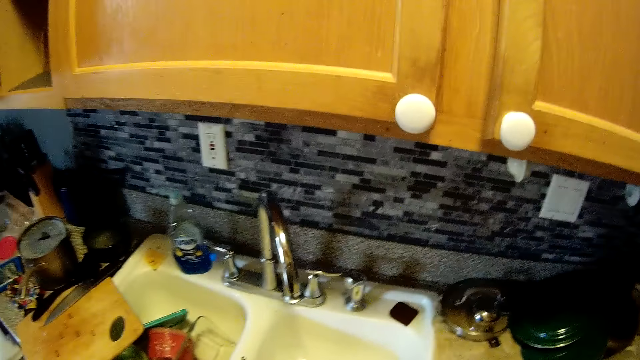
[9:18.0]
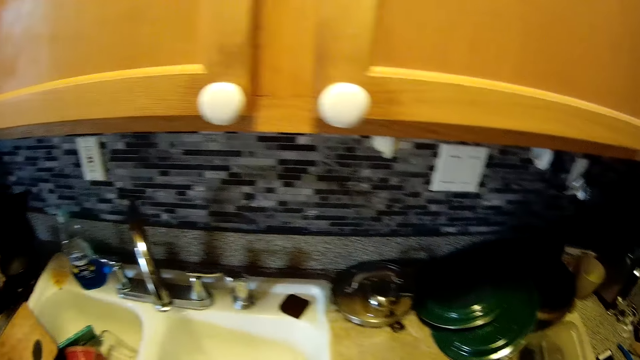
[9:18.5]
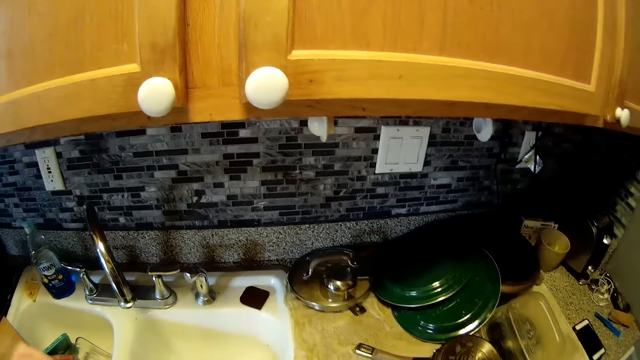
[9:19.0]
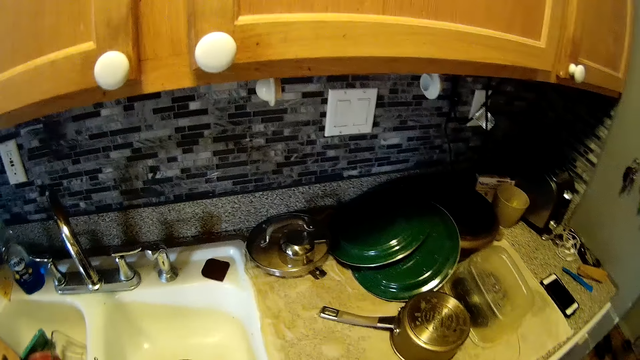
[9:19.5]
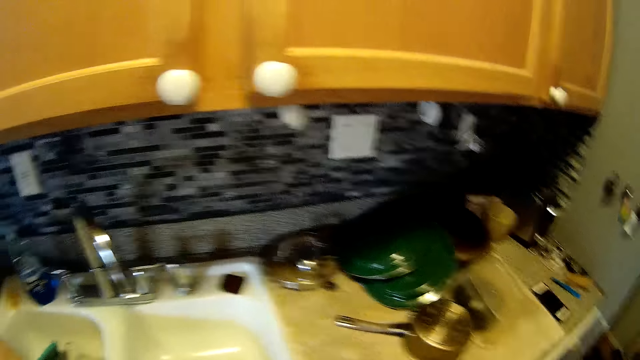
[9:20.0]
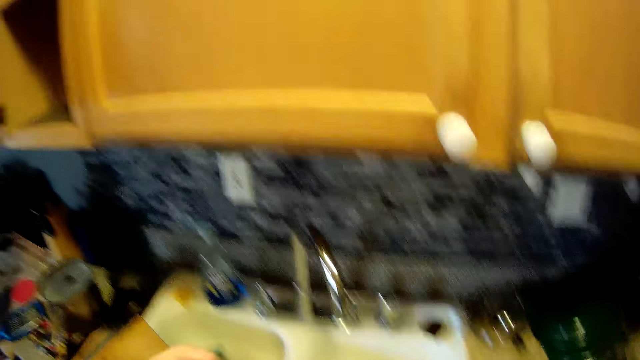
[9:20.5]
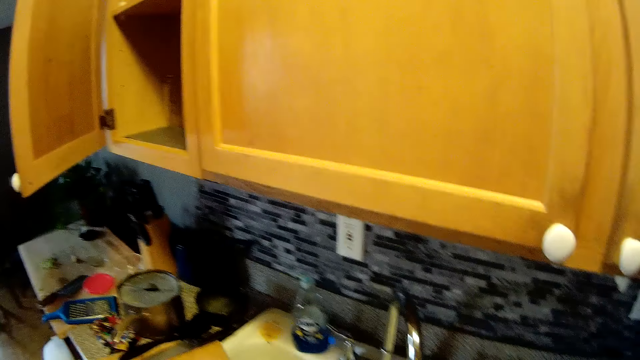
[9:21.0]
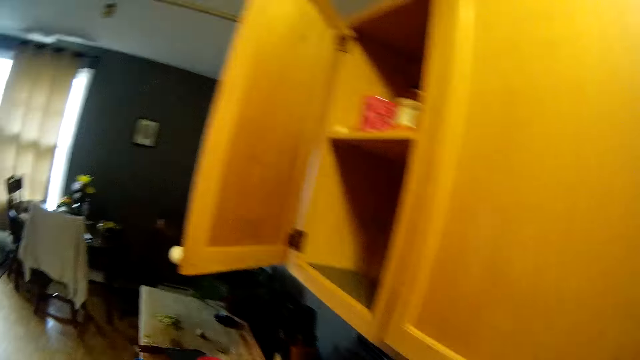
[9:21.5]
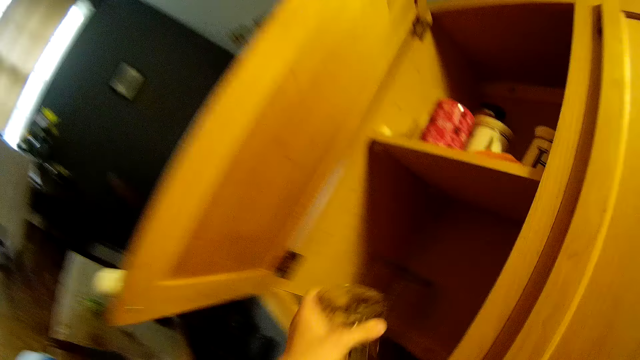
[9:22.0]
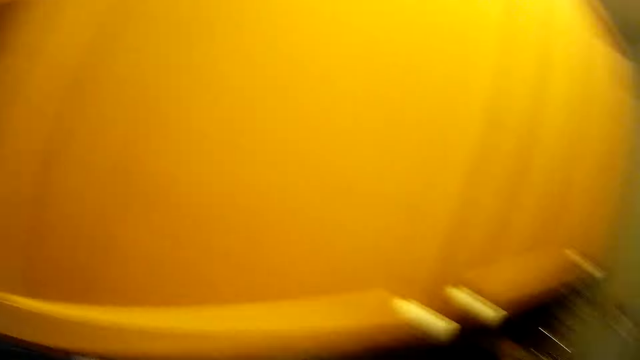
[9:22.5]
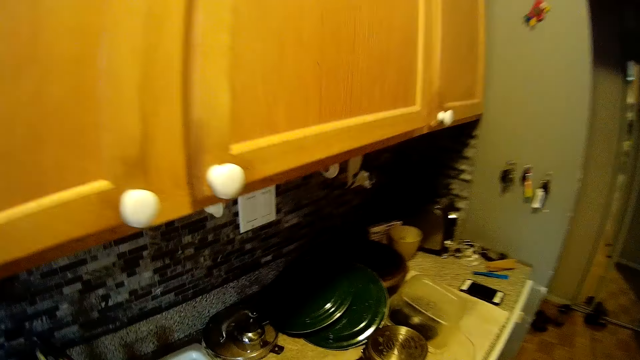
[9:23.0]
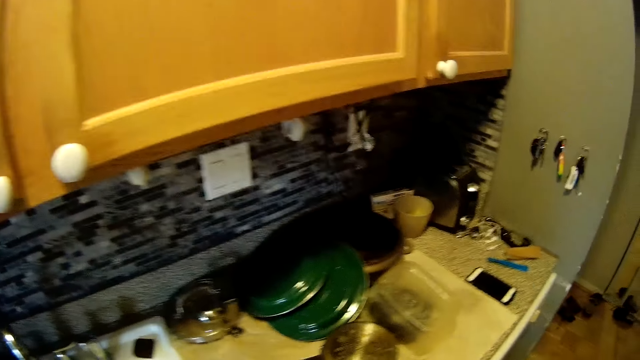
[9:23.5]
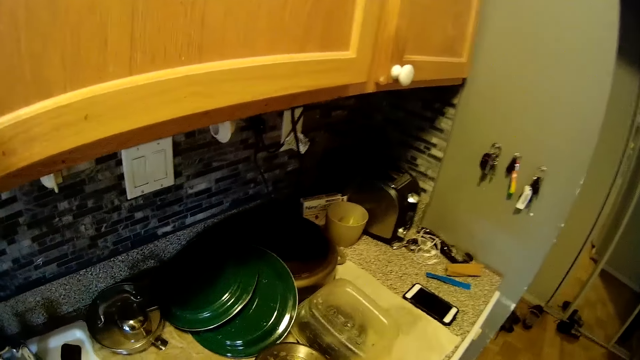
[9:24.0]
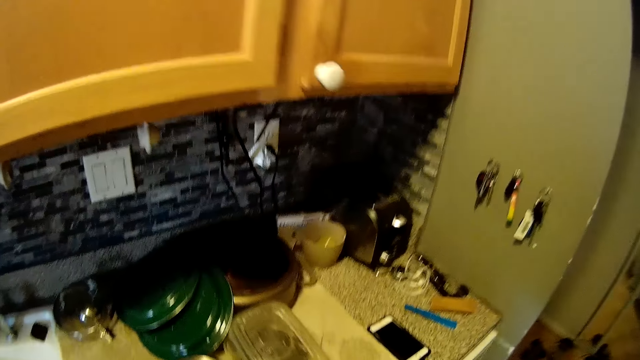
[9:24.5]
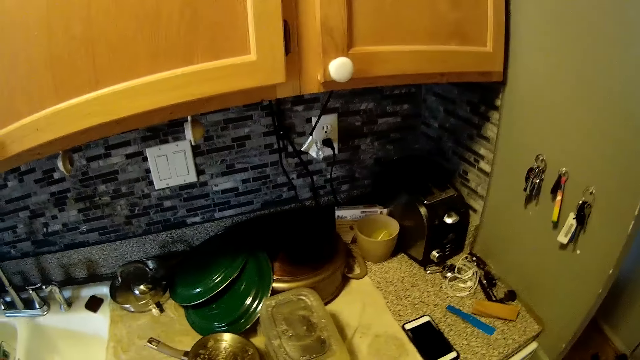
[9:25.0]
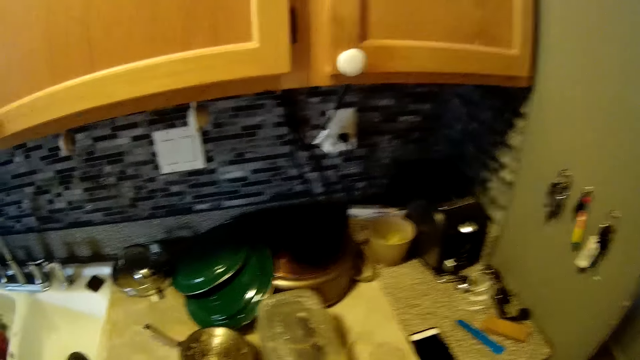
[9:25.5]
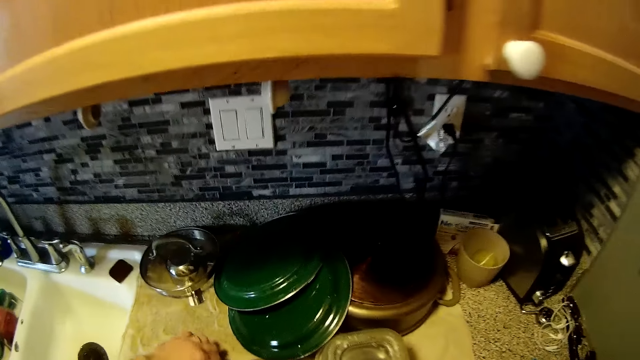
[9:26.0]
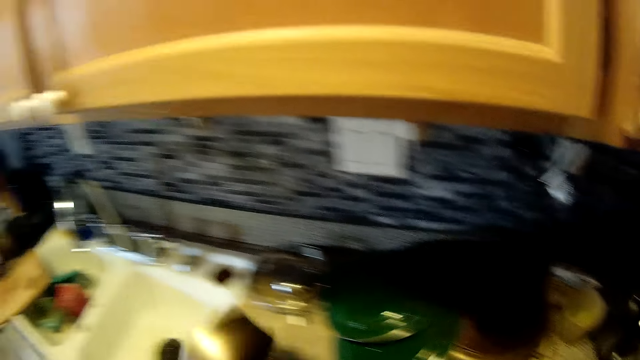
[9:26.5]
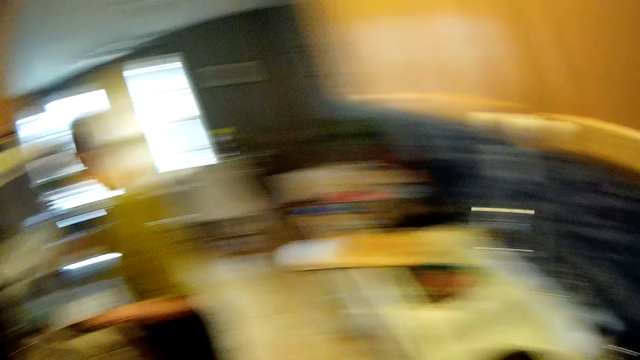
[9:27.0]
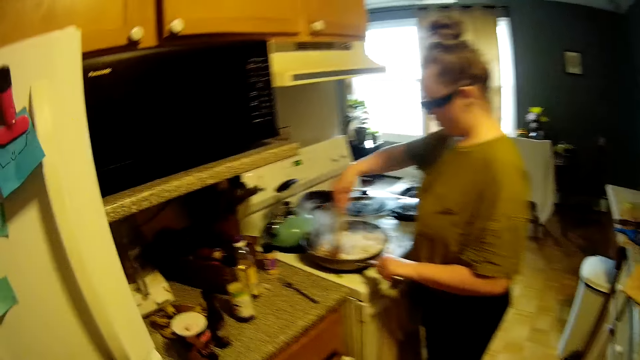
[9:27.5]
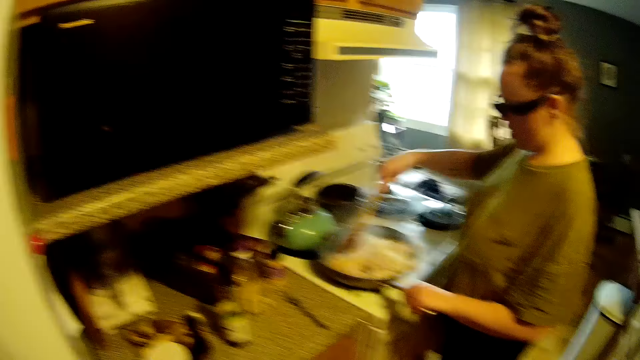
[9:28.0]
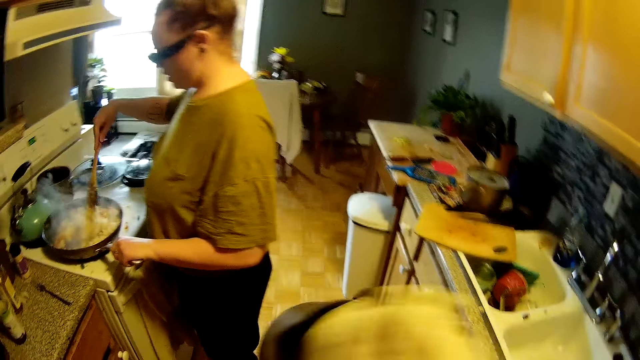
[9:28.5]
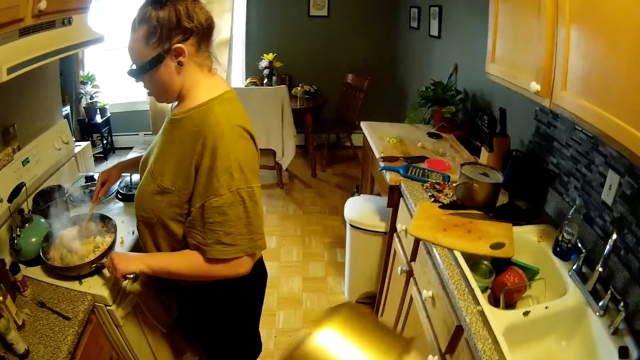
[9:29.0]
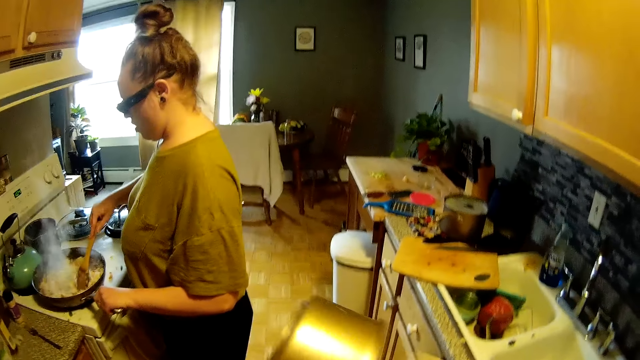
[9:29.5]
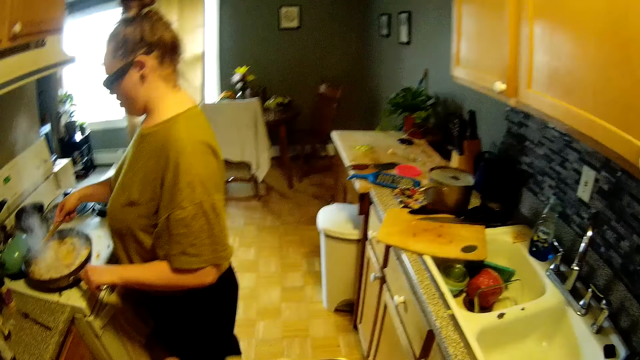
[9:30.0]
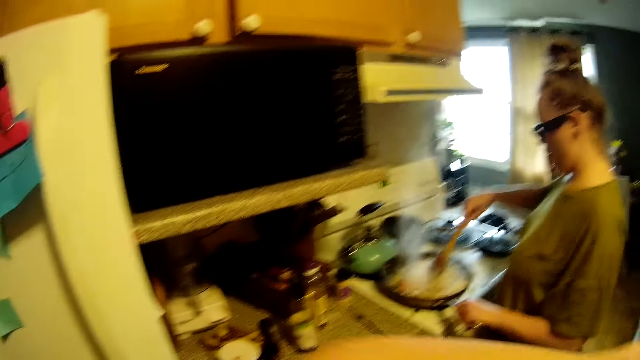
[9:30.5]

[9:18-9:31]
The camera wearer puts a cup in the kitchen cabinet with his left hand. He picks up a pot on a kitchen slab with his left hand. A woman turns fries on the cooker with a turner in her right hand. The camera wearer cooks food in the kitchen. He cleans the pot with a towel in his right hand. The woman wipes the cooking pot with the towel.

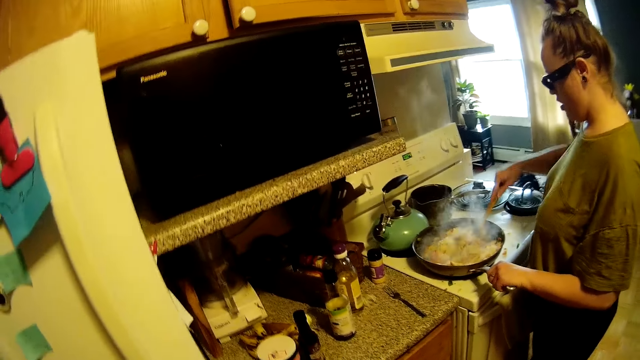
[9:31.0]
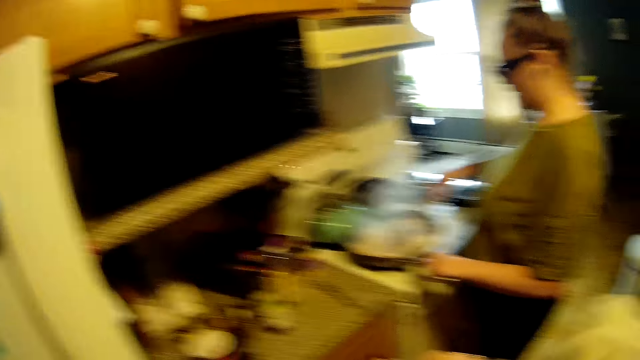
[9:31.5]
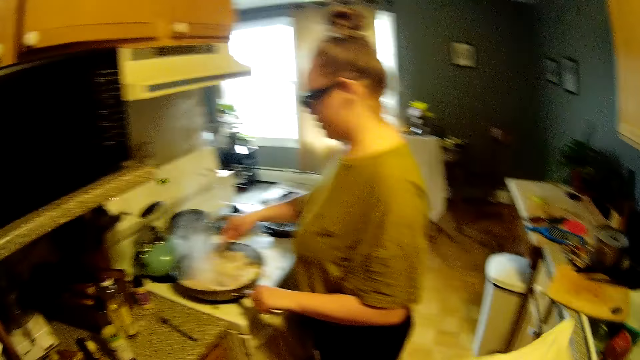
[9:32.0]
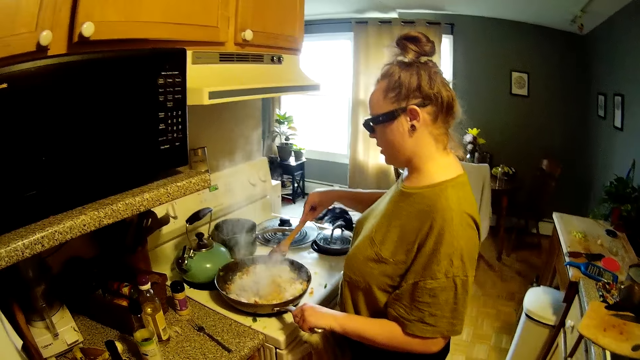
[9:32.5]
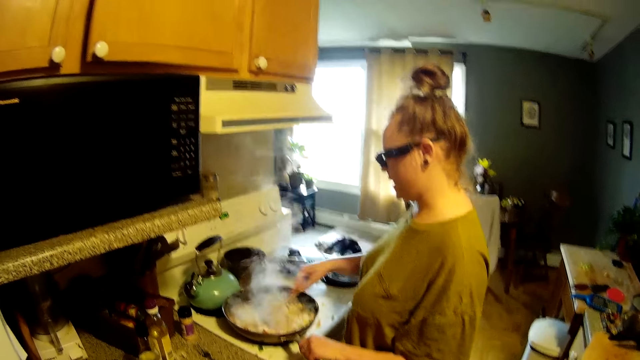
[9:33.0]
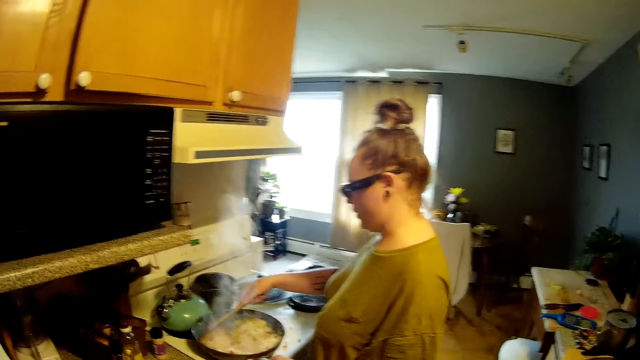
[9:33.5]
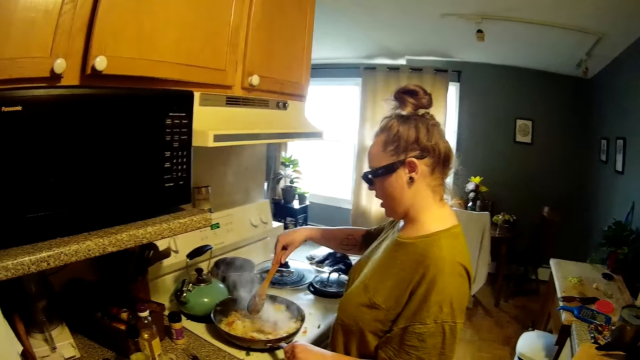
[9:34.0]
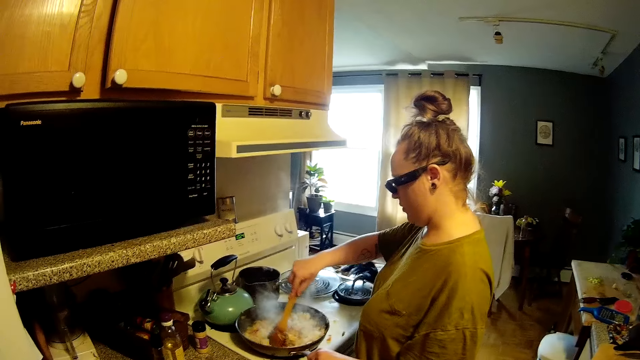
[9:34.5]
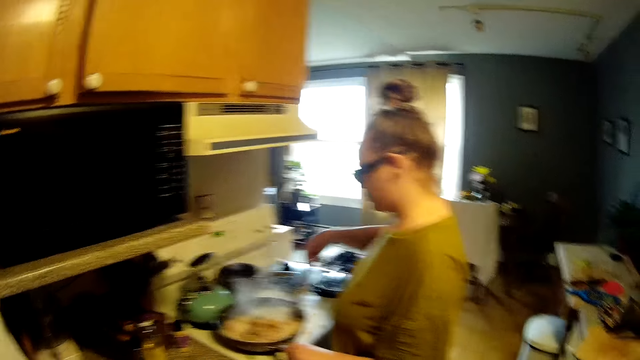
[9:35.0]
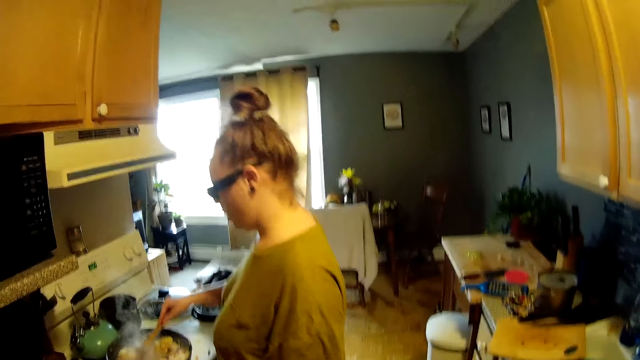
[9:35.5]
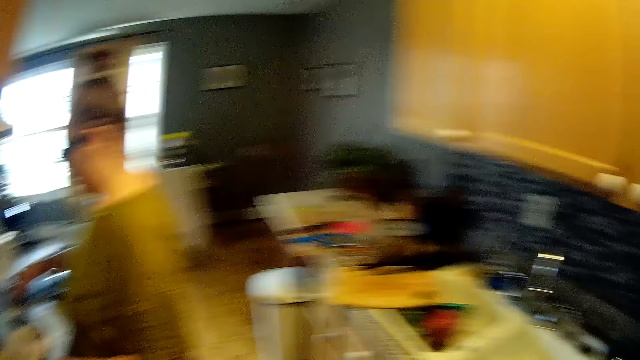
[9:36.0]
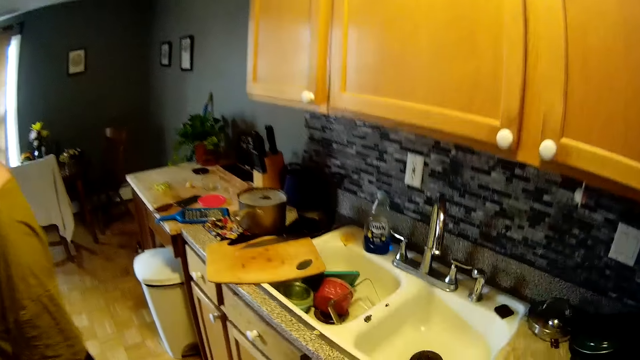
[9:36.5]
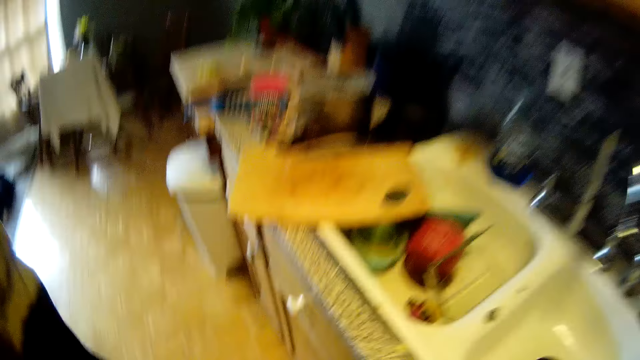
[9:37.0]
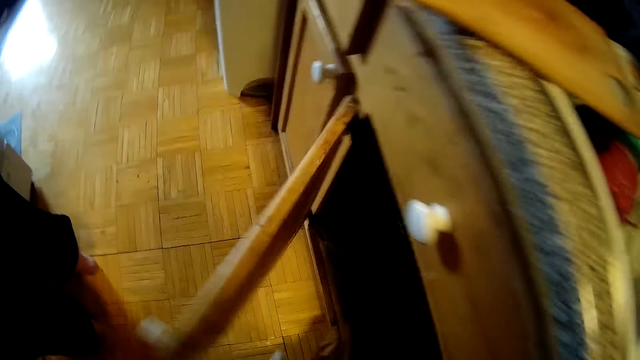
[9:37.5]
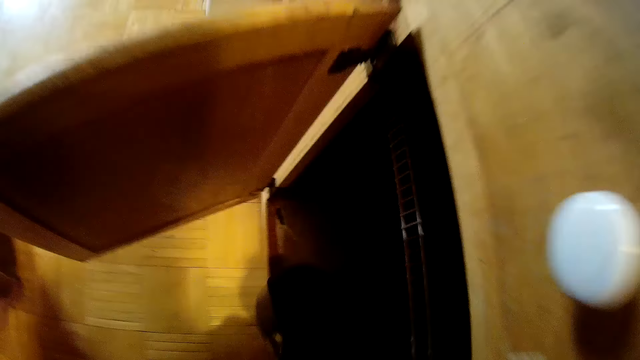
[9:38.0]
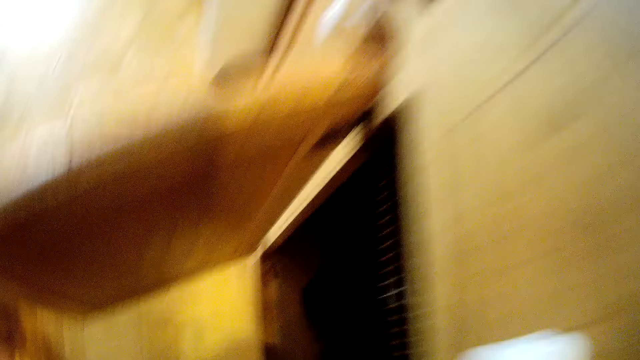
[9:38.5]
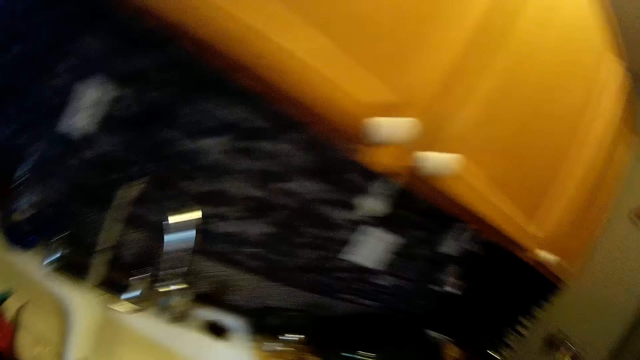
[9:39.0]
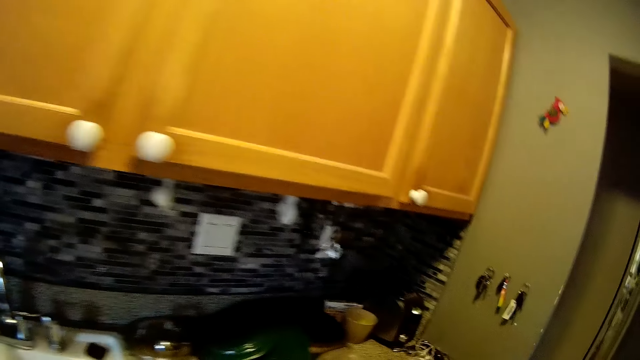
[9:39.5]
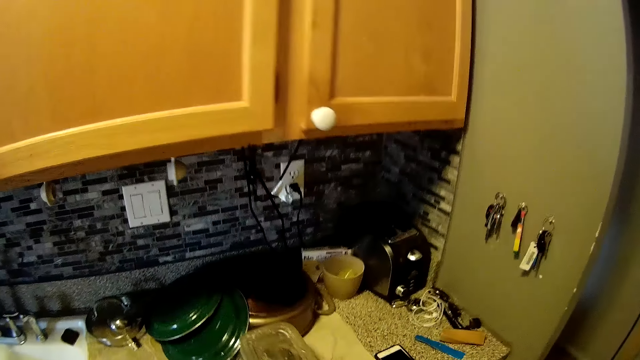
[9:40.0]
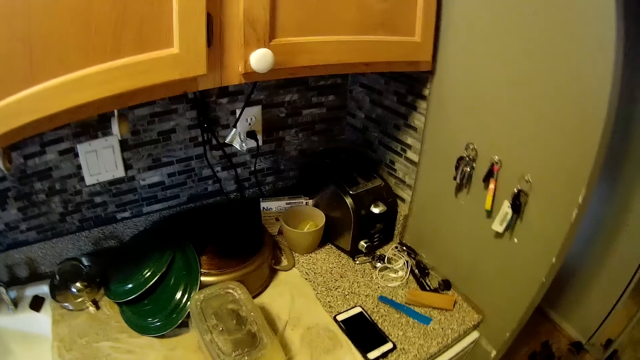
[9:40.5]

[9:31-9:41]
The camera wearer cooks food in the kitchen. The woman converses with the camera wearer. The camera wearer opens a cabinet with his left hand. The woman opens the cabinet in the kitchen. The camera wearer puts the pot in the cabinet with his right hand.
